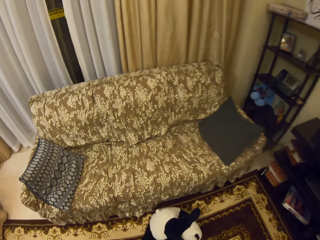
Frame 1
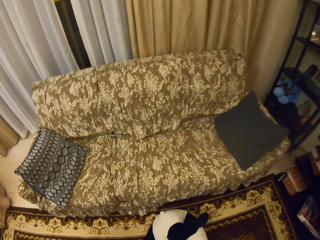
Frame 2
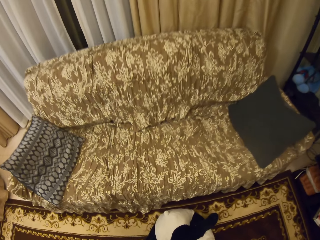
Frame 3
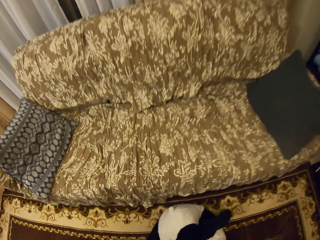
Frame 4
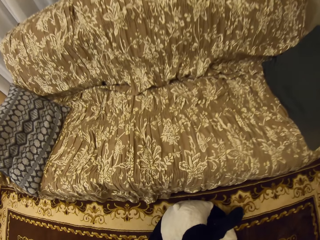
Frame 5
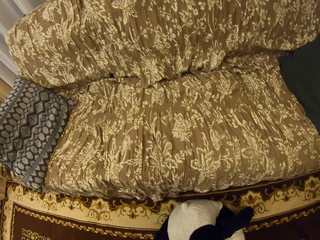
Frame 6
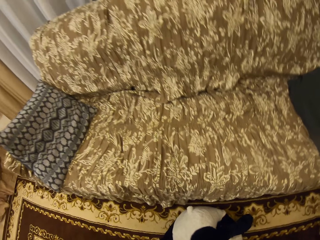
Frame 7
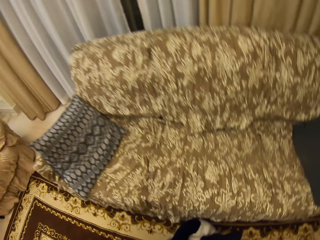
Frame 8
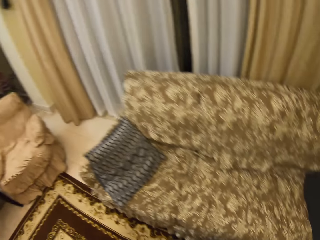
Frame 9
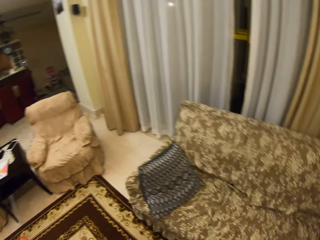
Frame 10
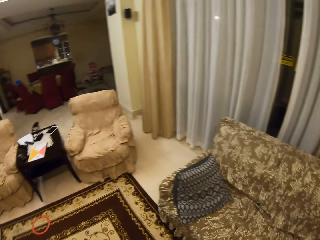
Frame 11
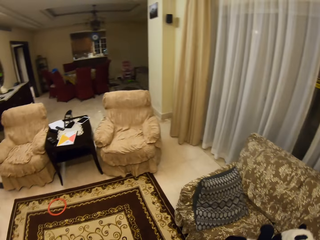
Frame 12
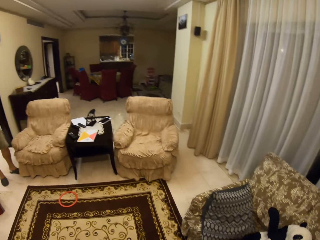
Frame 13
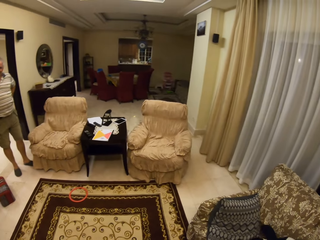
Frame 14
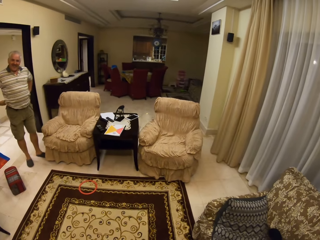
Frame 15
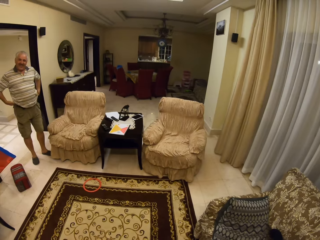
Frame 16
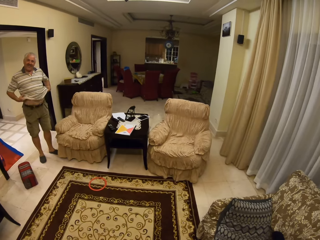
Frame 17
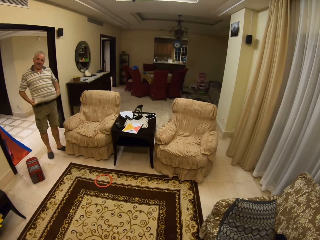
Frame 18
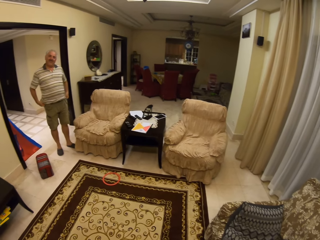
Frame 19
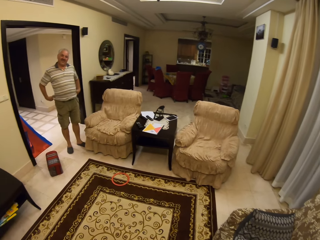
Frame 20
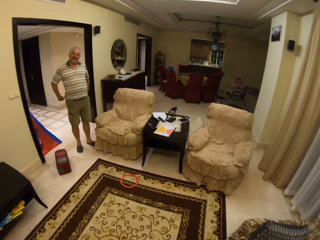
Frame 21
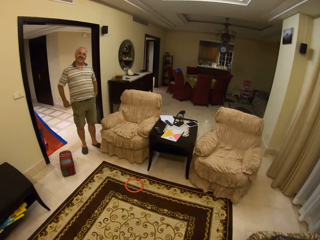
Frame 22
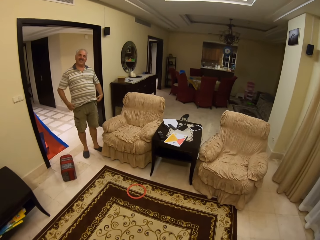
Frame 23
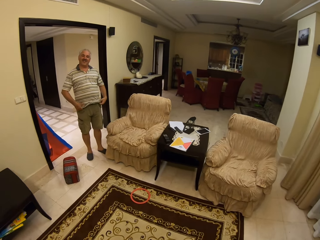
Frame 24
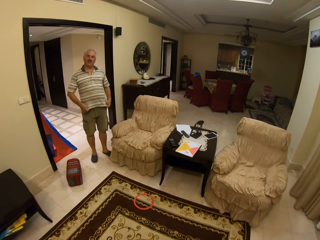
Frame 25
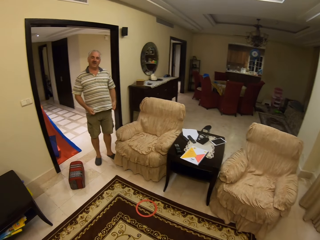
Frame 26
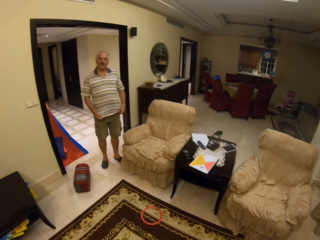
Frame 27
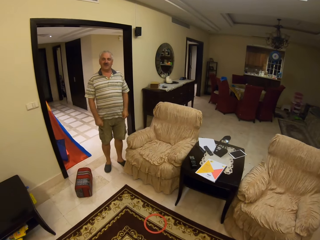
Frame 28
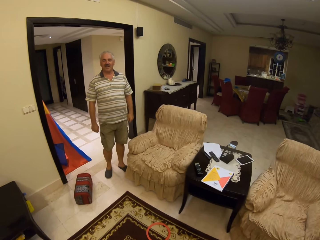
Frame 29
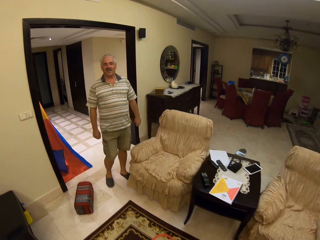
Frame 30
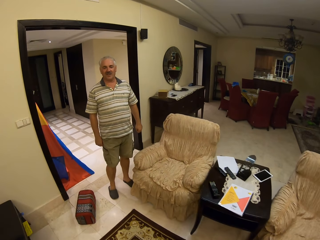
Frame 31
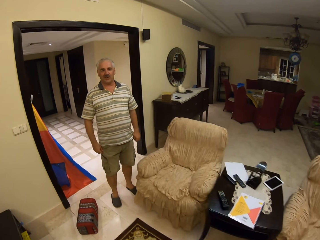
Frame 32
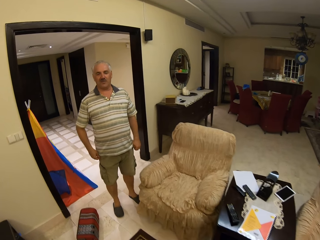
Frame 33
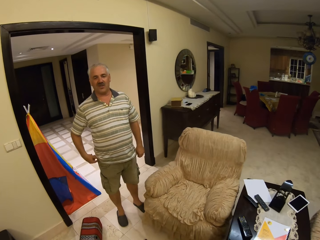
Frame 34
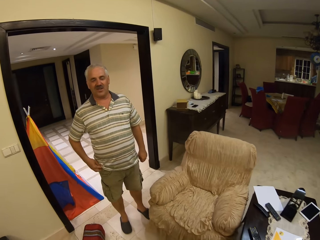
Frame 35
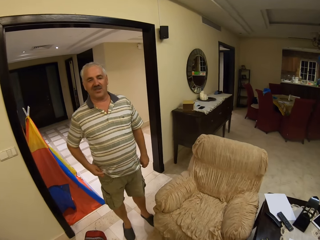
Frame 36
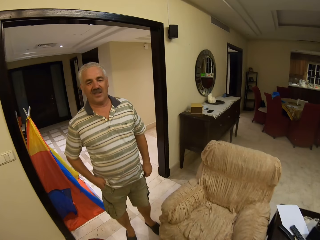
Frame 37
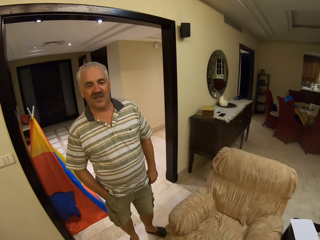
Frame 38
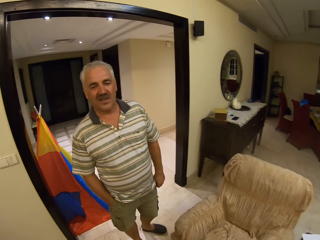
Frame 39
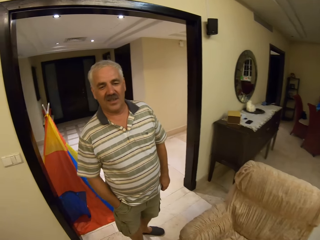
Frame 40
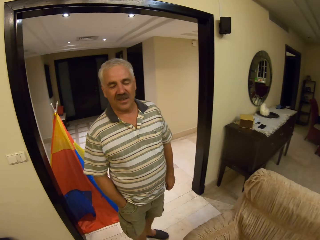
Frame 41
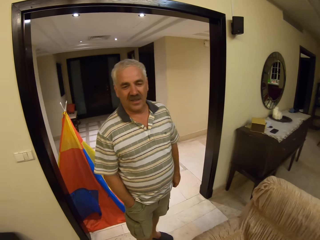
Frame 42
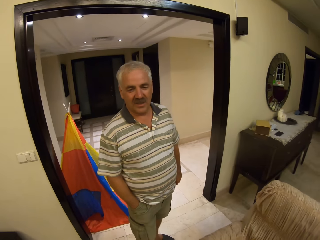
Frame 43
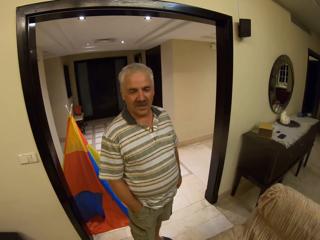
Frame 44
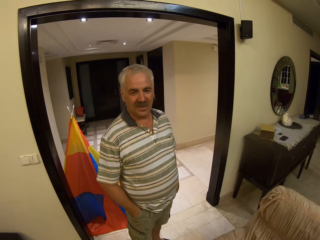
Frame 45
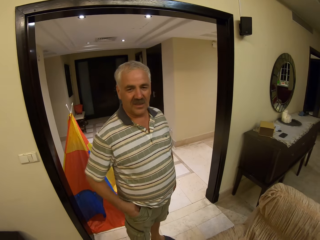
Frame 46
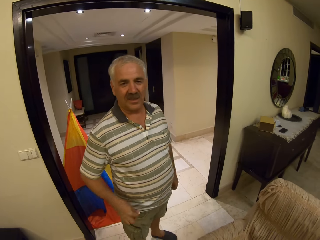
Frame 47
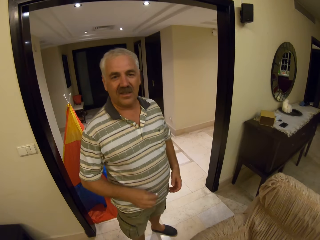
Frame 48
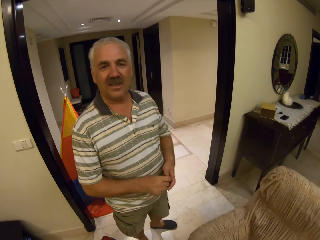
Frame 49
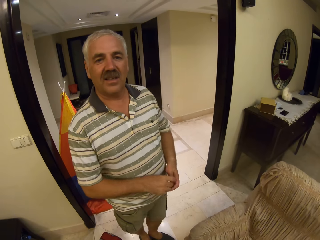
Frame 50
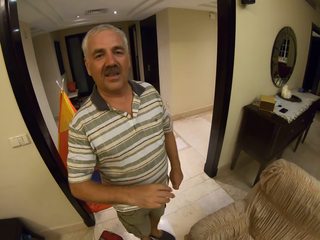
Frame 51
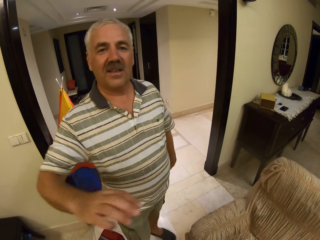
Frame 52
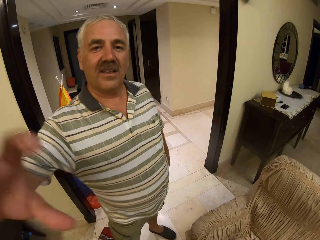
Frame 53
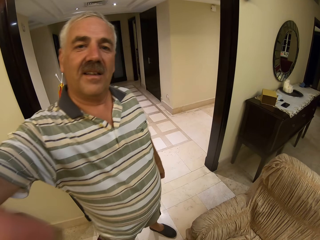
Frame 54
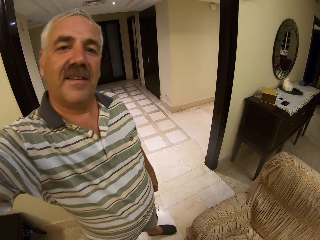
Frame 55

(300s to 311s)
The camera wearer picks up a teddy bear. They converse with a man. The man touches the shirt and stretches his t-shirt. The camera wearer moves in the room. The man pockets his hands, moves his hands and stretches his hands towards the camera.
